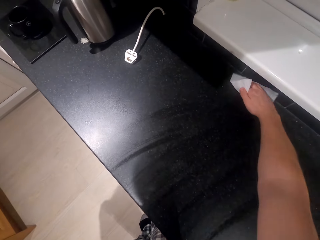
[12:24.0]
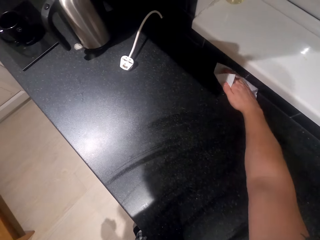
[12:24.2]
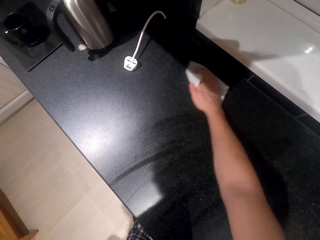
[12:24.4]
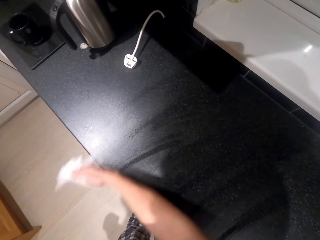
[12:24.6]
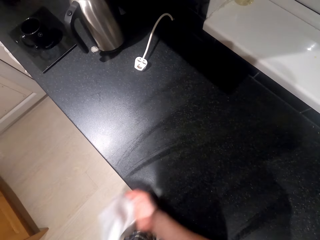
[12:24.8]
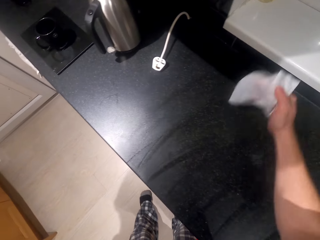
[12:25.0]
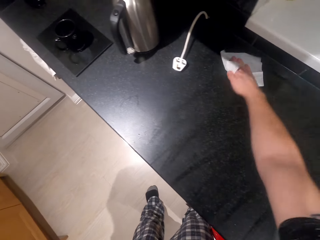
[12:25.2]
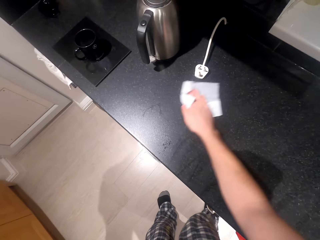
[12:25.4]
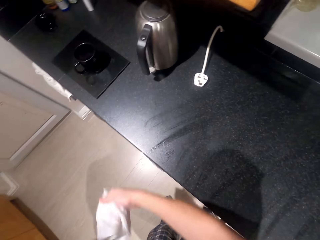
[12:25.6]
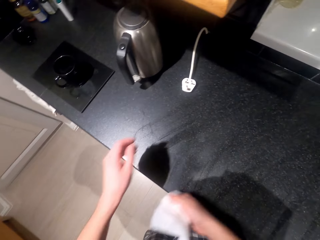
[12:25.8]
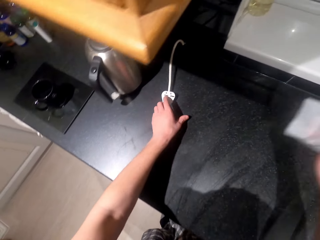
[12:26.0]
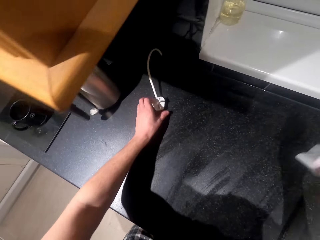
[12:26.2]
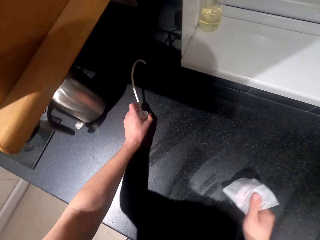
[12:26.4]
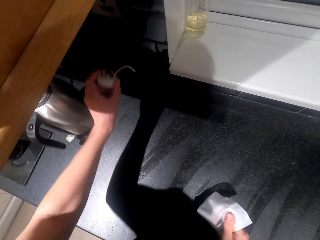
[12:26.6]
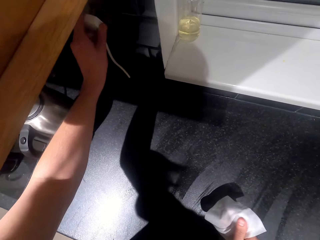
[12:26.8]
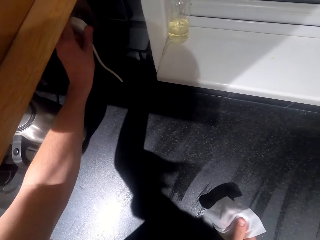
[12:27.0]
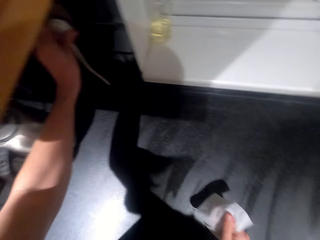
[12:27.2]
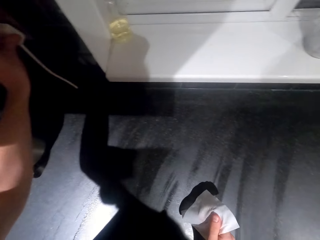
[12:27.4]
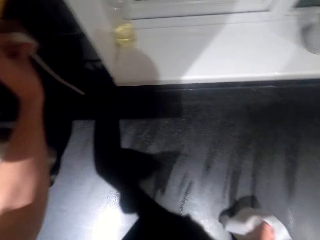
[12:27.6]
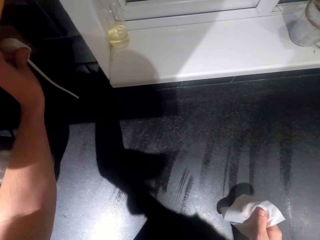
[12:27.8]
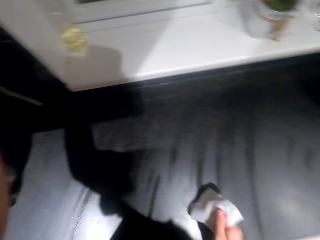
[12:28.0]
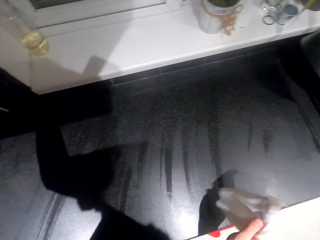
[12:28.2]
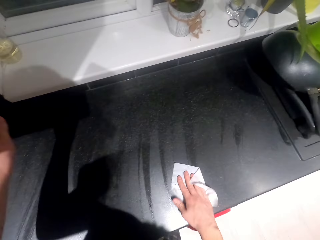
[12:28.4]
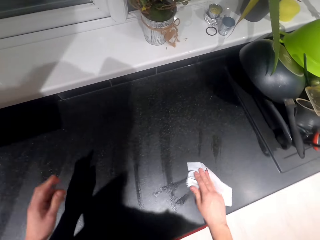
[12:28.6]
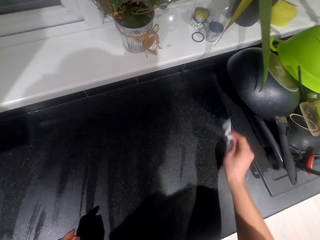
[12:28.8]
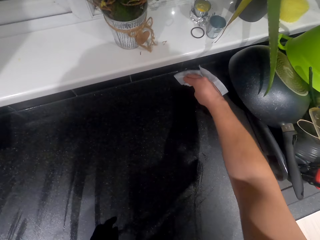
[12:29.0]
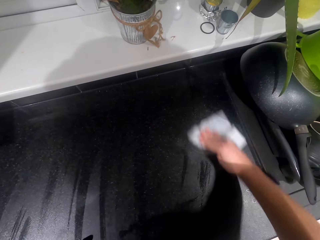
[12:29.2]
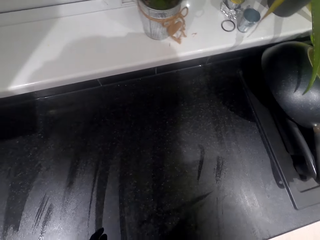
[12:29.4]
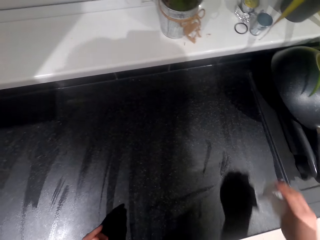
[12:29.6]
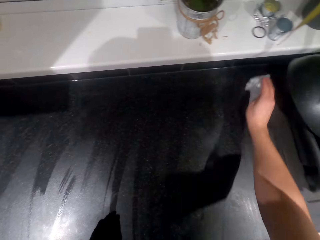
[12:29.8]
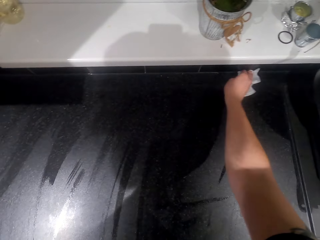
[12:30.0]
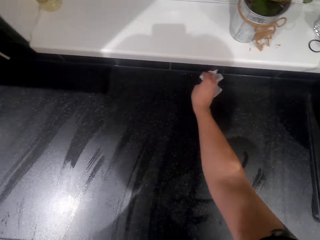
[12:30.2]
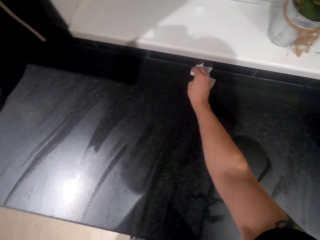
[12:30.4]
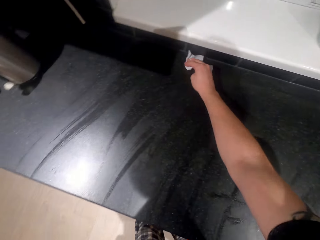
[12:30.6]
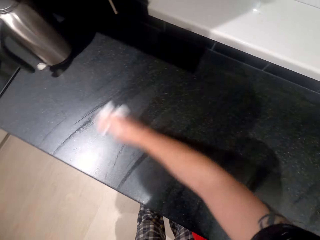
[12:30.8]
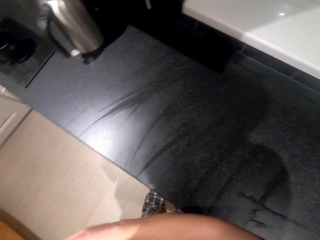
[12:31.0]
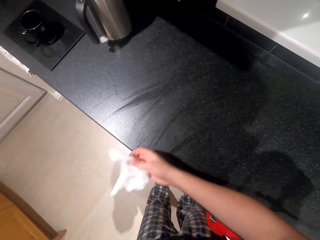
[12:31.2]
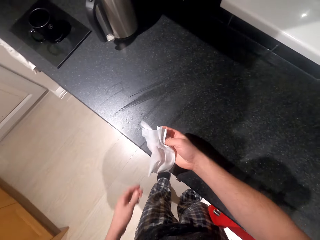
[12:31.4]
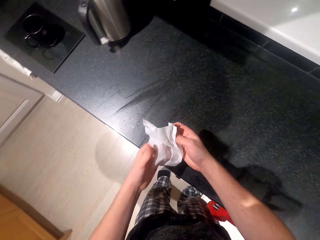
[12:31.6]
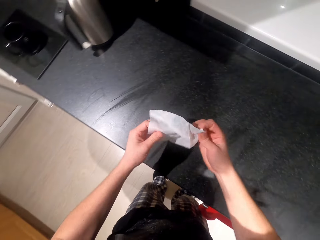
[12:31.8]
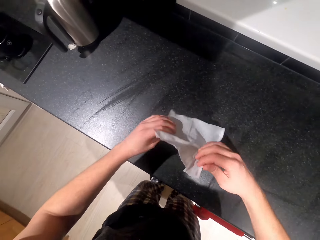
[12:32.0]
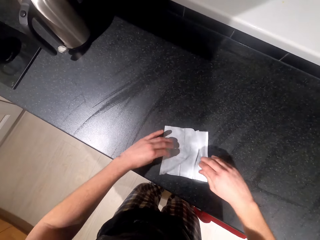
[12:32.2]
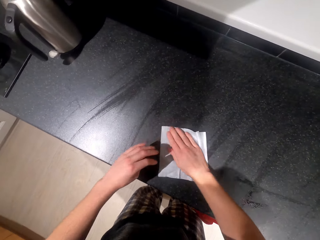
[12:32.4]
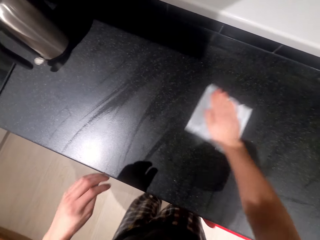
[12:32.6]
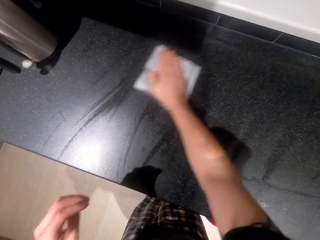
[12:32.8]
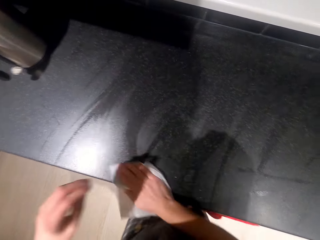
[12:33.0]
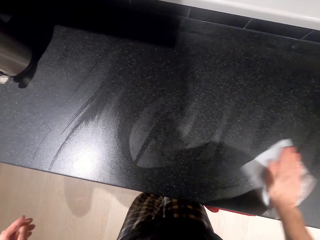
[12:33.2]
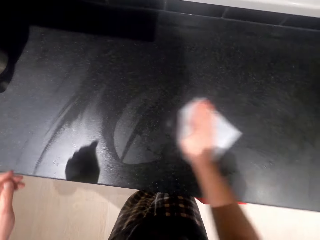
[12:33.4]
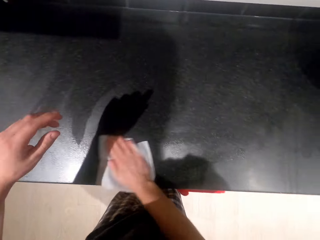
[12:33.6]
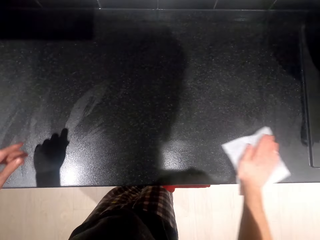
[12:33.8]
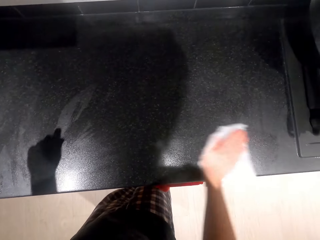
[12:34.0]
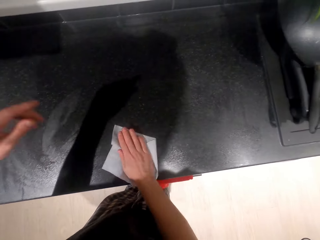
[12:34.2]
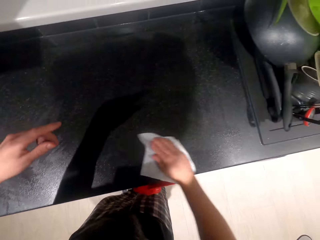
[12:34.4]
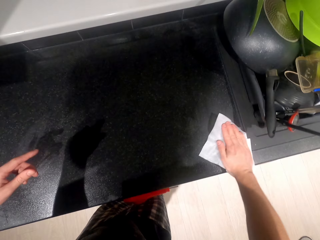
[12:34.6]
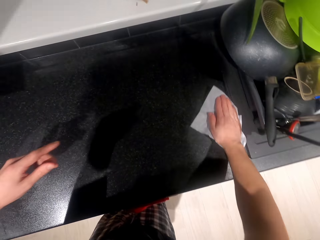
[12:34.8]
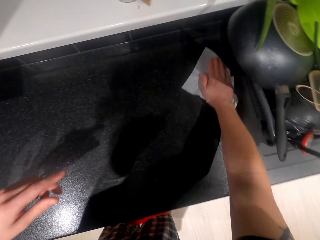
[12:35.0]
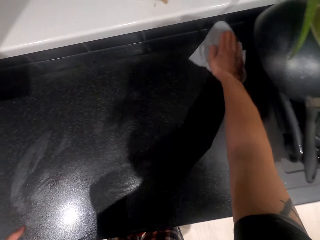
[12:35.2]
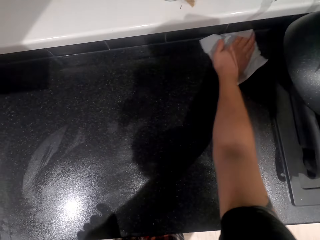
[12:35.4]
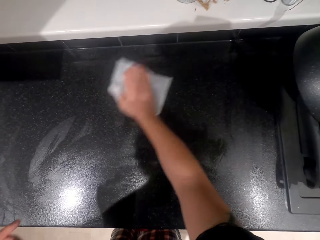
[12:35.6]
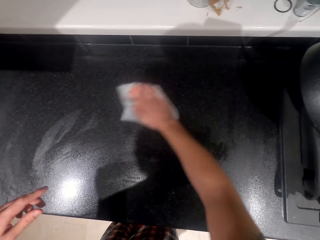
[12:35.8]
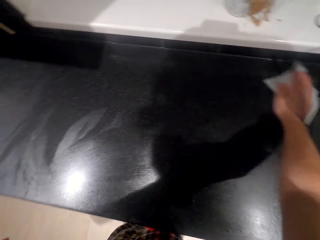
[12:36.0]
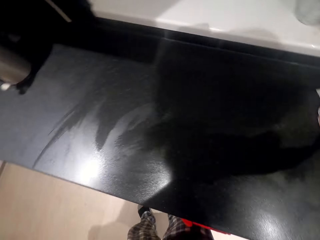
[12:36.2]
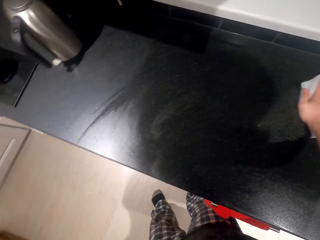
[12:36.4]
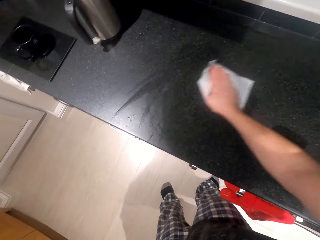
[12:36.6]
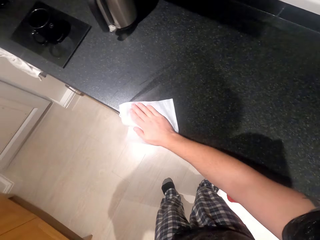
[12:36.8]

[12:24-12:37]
The camera wearer picks up the cable. They connect the cable on the socket. They wipe the counter top. They hold the paper wipe. They wipe the counter top.

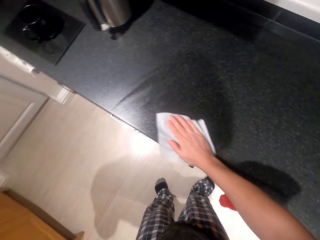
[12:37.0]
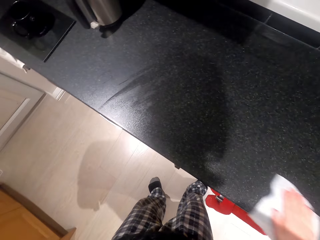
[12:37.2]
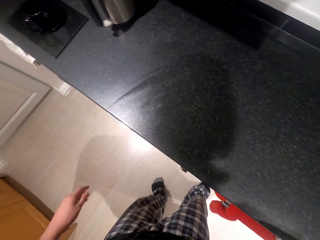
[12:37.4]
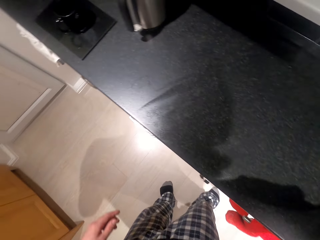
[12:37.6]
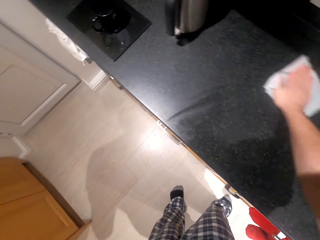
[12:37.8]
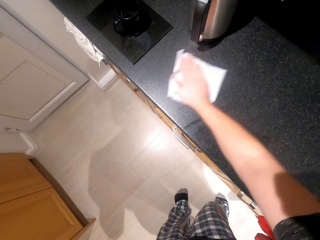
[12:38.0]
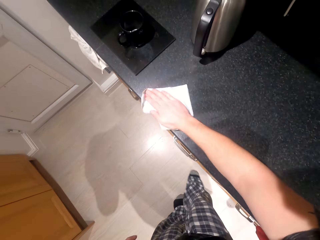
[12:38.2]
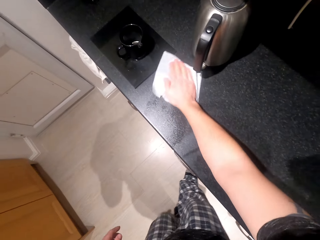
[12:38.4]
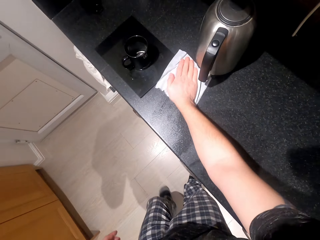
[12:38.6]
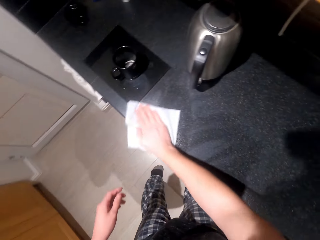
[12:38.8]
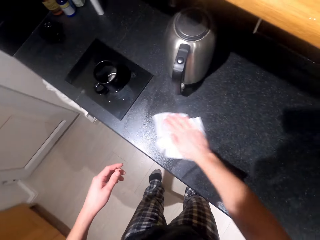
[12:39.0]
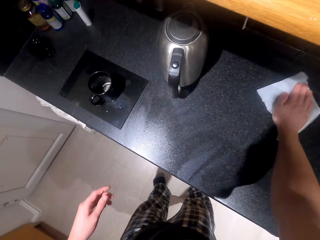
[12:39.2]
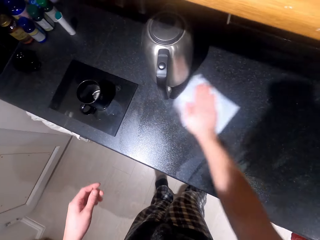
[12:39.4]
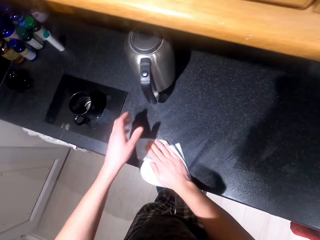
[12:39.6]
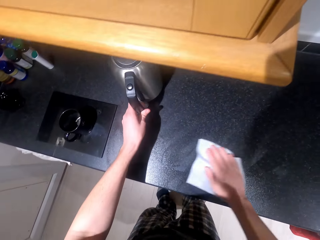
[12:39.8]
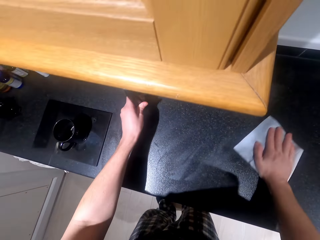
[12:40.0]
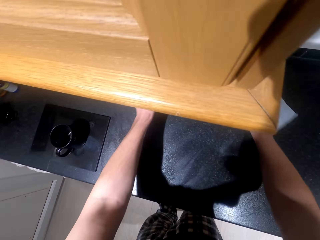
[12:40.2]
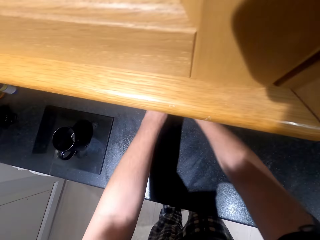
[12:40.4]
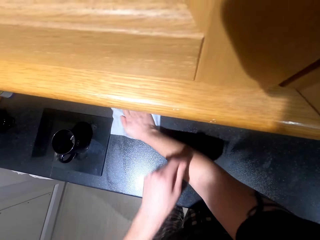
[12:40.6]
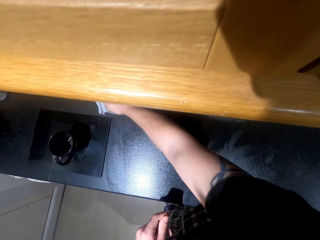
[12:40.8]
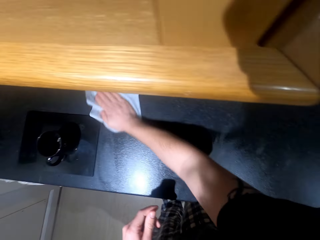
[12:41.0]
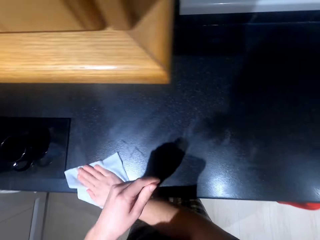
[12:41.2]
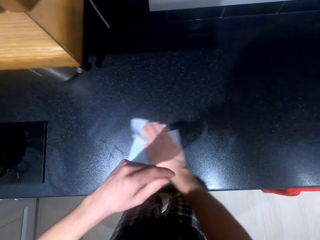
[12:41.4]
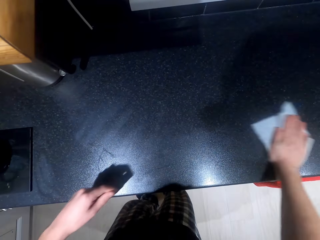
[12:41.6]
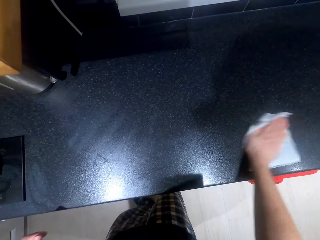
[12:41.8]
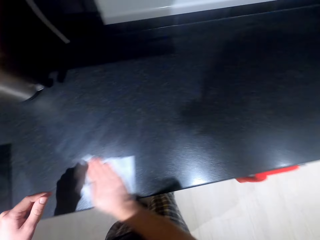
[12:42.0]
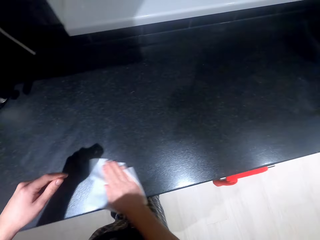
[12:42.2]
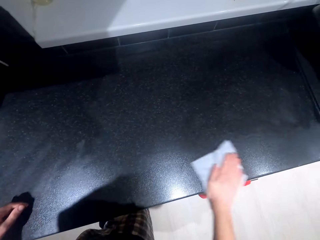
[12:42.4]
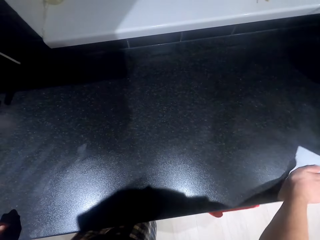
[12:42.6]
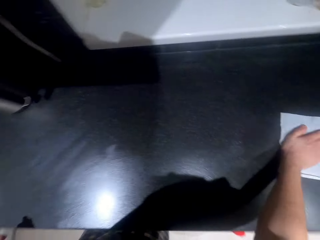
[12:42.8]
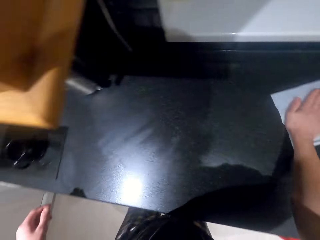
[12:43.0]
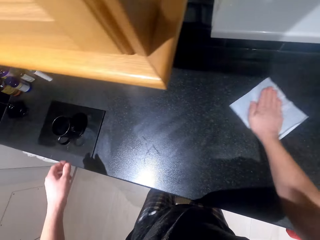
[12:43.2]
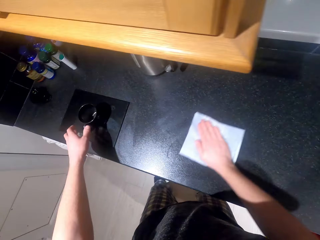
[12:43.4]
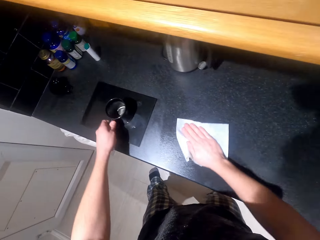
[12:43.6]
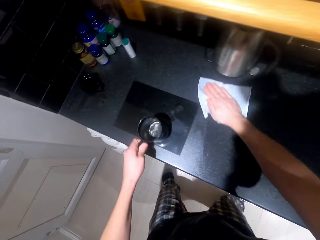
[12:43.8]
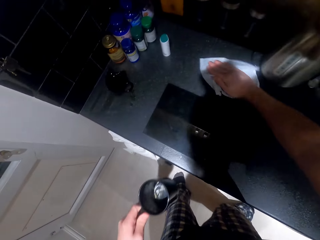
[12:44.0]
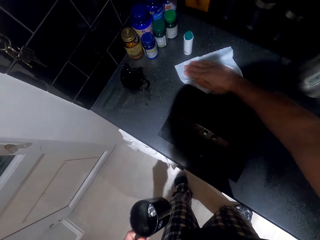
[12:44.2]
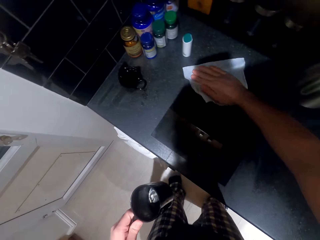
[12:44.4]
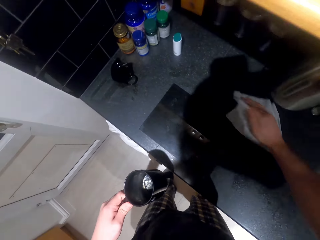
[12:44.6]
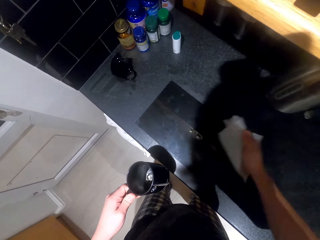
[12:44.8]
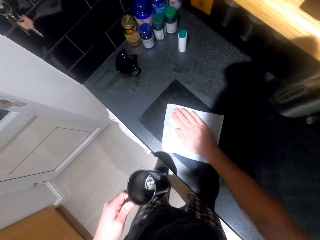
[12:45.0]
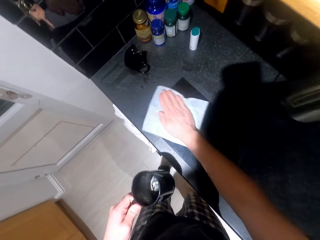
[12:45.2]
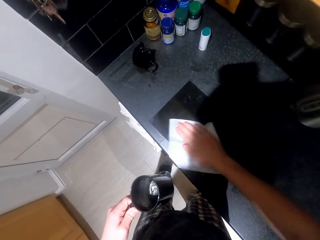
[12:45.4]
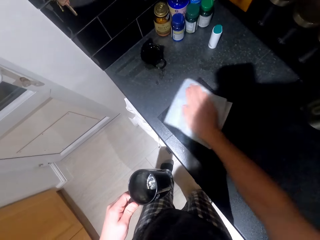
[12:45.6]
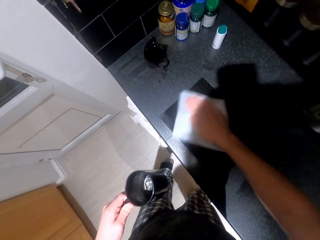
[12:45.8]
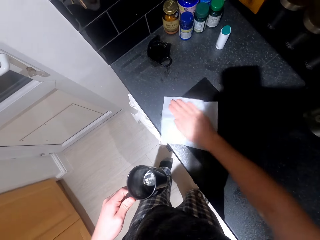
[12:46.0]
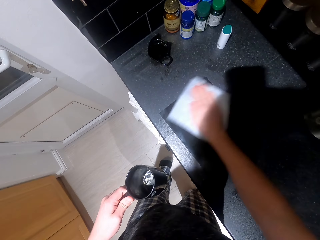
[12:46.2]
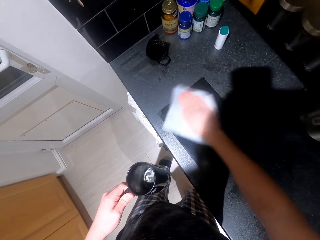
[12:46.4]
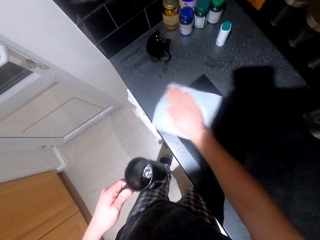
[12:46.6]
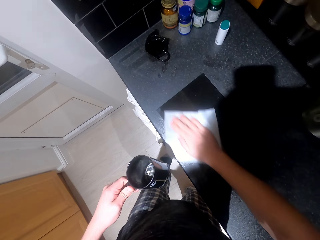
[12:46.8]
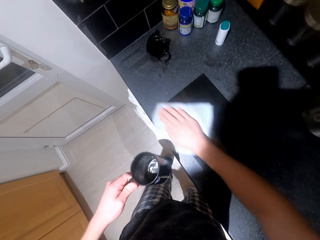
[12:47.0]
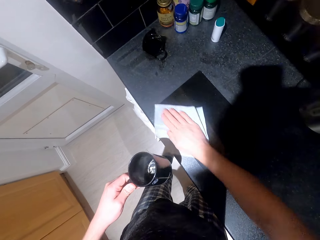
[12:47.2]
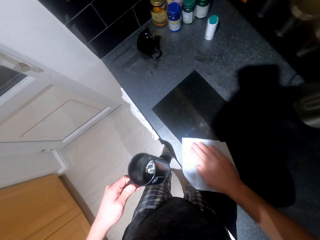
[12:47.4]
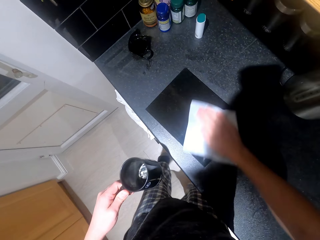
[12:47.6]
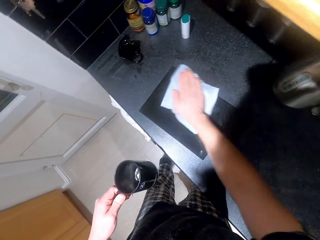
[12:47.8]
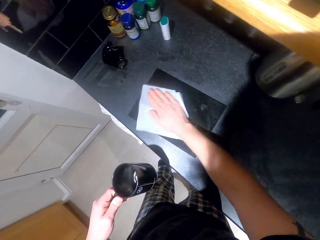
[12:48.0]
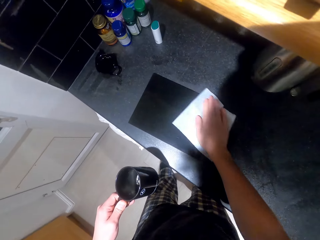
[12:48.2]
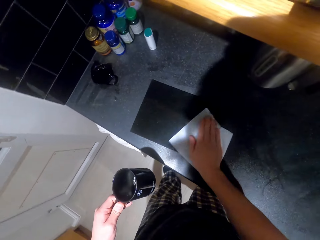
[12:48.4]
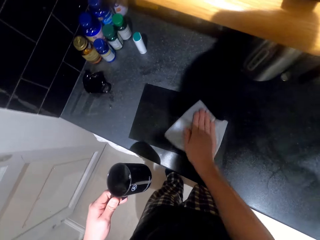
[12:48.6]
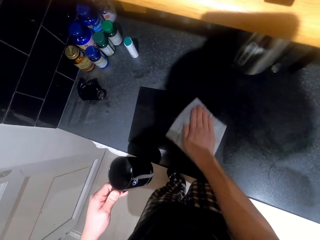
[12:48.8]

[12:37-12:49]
The camera wearer moves the kettle. They wipe the counter top. They pick up the cup and hold the cup. They wipe the counter top.
